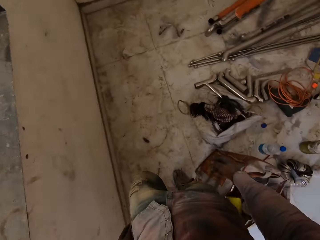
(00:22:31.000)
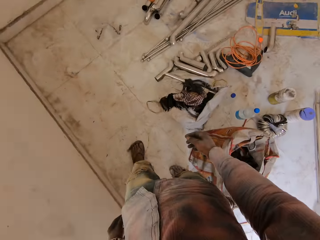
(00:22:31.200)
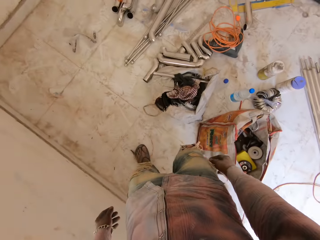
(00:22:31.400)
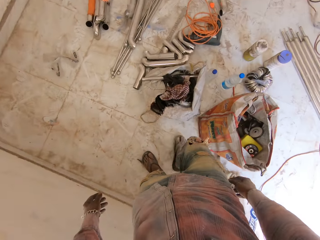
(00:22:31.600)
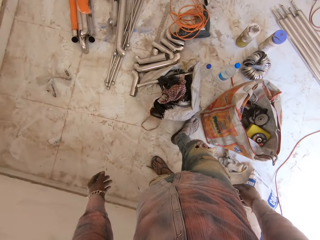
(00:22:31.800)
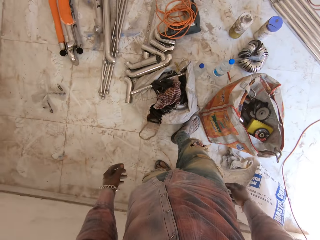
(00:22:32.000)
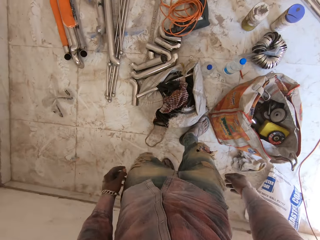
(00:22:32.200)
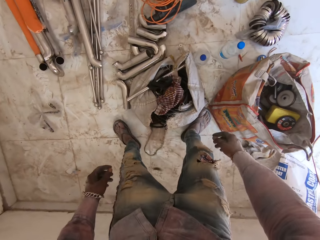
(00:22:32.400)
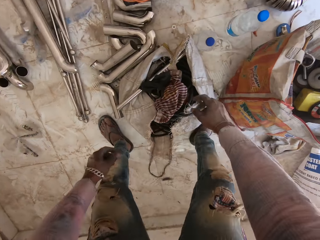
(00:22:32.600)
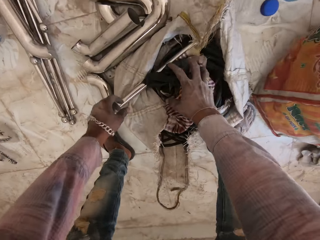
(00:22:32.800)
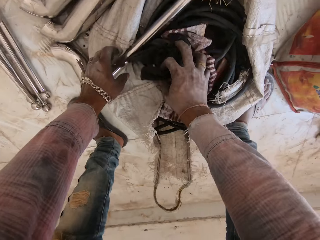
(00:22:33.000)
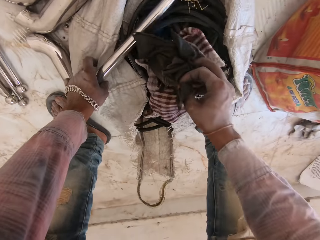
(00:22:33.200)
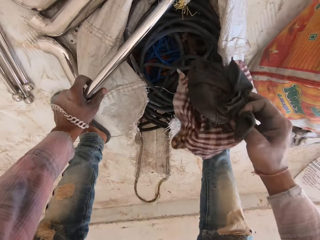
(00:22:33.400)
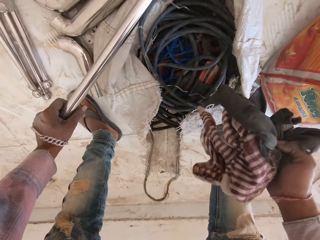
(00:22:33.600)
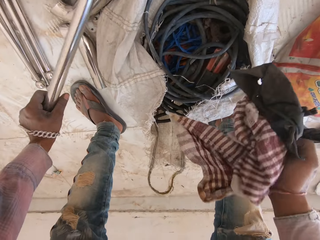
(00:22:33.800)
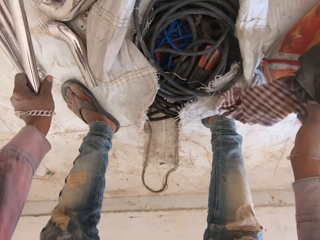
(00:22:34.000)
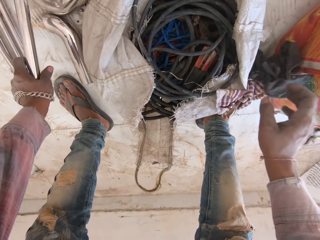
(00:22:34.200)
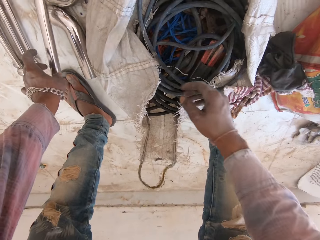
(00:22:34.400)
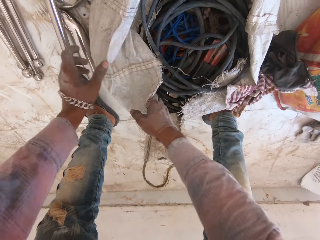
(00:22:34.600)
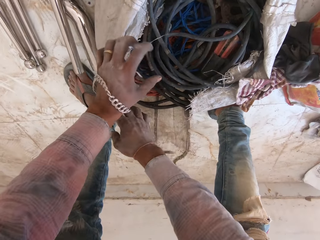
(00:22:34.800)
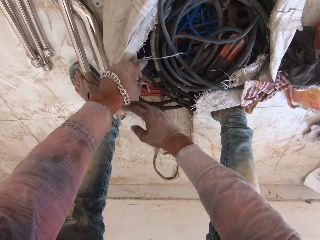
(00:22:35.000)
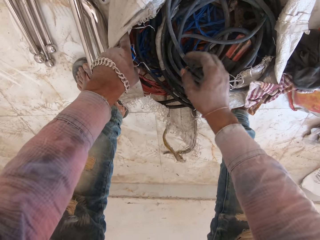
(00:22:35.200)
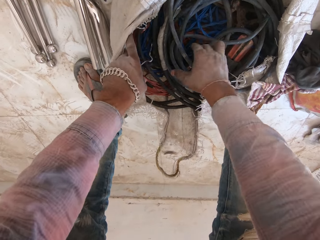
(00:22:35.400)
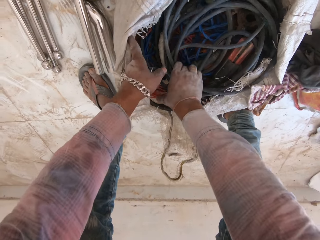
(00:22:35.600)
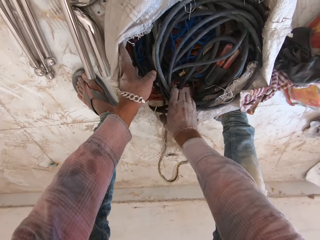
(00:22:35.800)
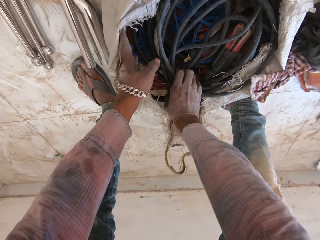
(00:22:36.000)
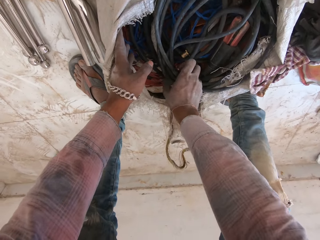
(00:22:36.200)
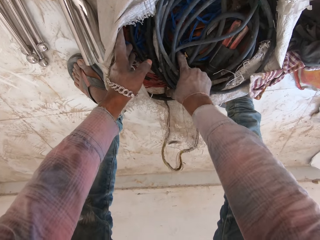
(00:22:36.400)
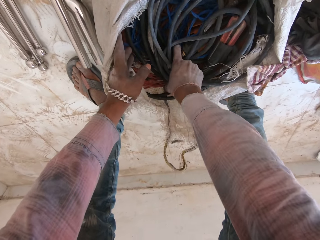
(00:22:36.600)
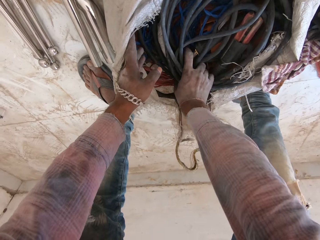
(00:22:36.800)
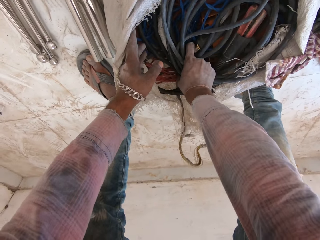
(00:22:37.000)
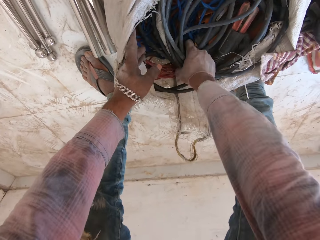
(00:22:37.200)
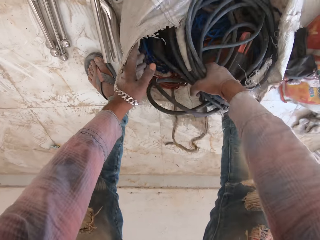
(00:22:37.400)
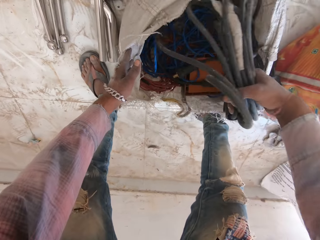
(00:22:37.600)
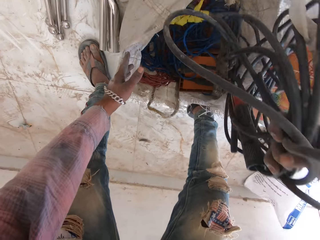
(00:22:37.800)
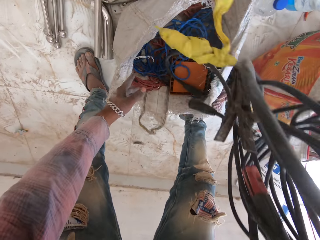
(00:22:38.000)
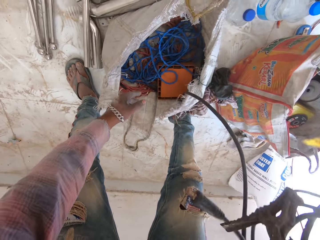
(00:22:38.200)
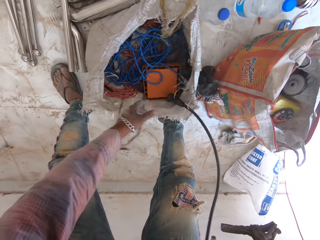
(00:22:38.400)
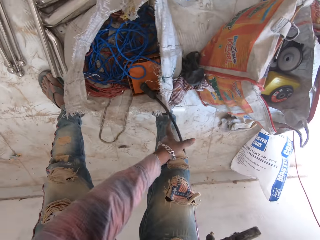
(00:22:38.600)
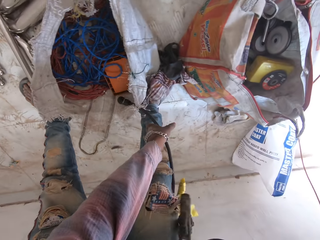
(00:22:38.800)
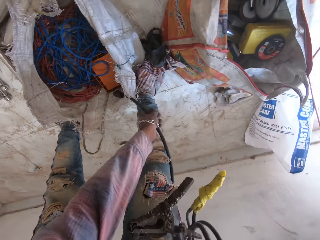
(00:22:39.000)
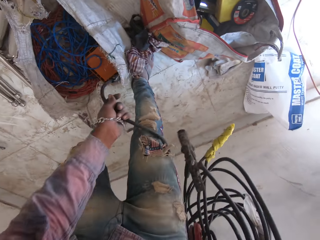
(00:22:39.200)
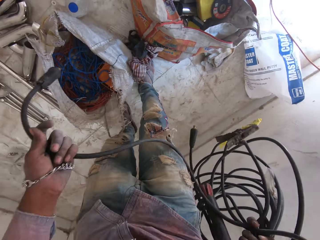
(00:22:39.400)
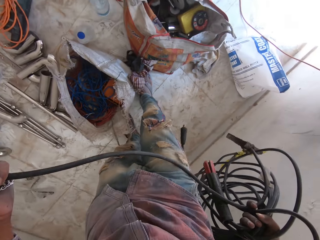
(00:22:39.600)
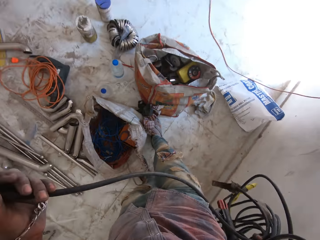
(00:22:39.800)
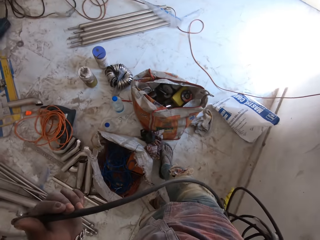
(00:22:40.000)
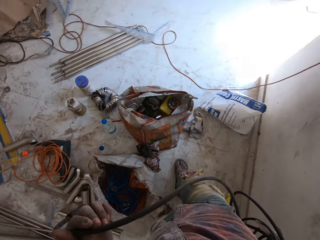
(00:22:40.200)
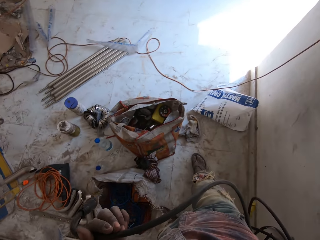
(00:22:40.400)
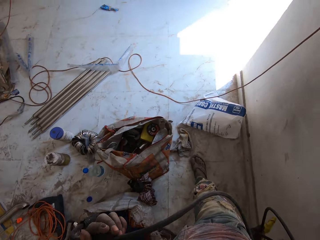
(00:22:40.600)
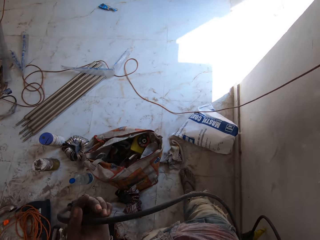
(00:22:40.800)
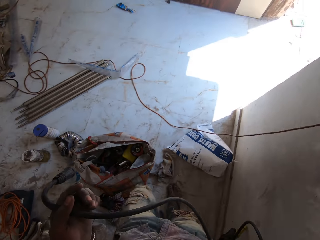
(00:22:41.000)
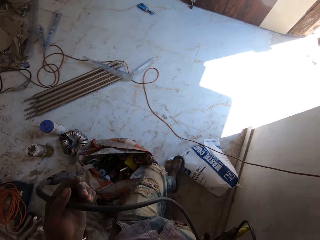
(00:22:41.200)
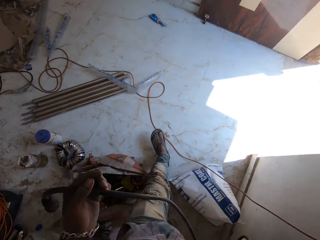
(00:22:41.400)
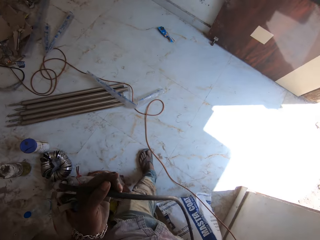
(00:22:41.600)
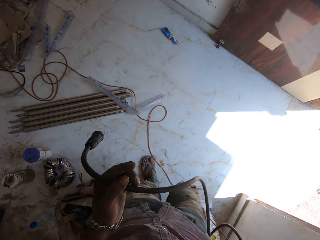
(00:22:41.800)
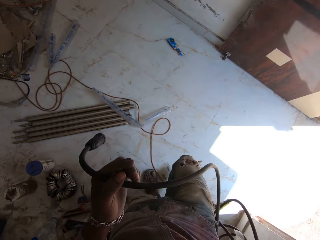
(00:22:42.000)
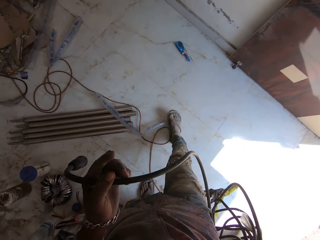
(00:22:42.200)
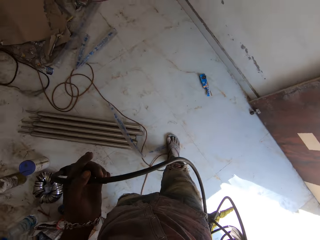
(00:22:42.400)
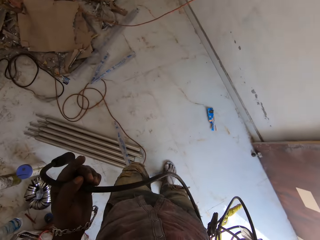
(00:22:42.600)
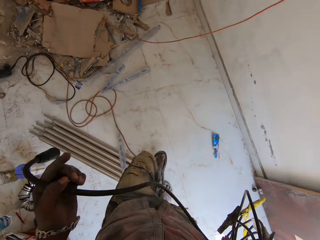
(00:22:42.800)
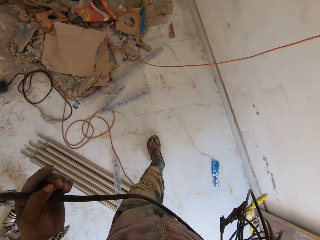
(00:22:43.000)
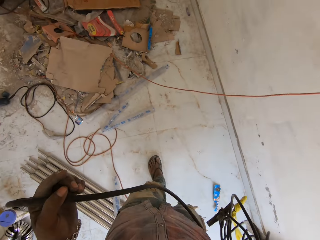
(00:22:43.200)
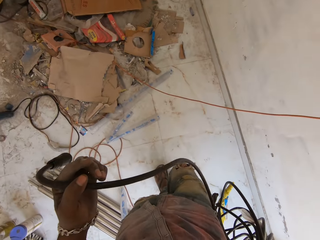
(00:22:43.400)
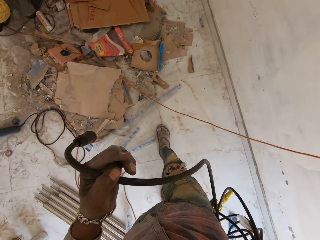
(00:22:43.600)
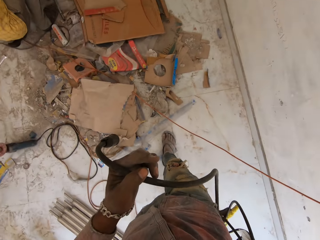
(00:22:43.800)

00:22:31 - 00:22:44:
The camera wearer picks up towels. They pick up a metal. They search for something in the bag. They drop the towels on the floor. They drop the metal on the floor. They open the sack. They pick the black cable from the sack. They hold the cable. They walk around the house.

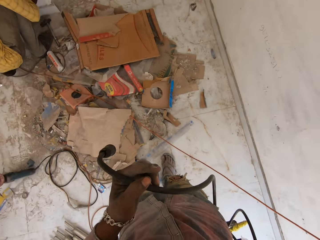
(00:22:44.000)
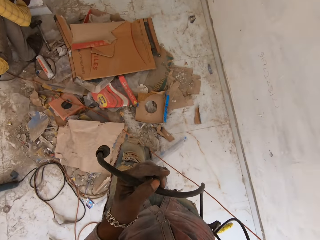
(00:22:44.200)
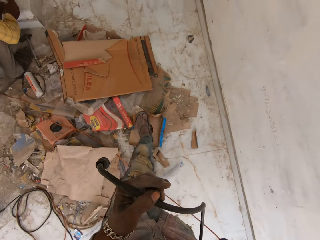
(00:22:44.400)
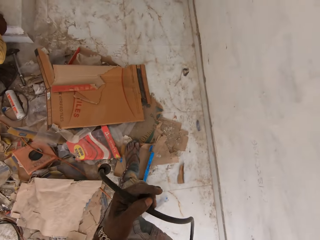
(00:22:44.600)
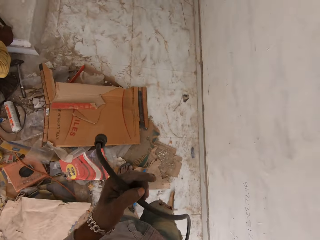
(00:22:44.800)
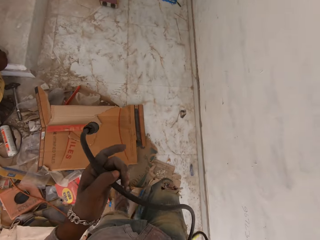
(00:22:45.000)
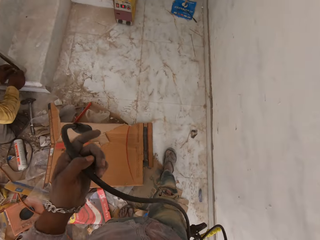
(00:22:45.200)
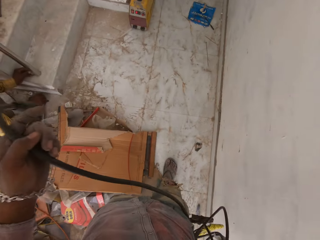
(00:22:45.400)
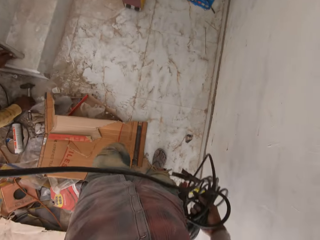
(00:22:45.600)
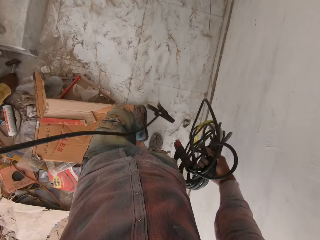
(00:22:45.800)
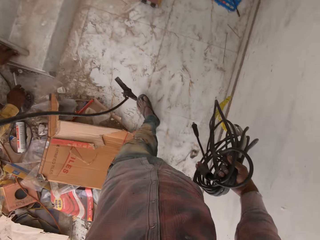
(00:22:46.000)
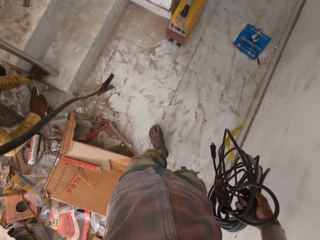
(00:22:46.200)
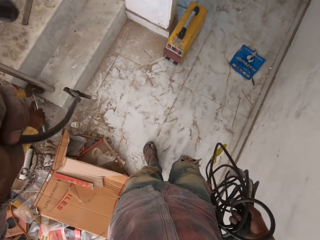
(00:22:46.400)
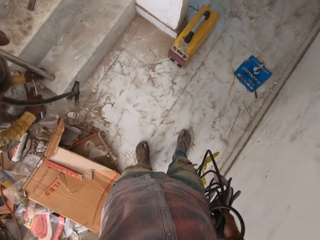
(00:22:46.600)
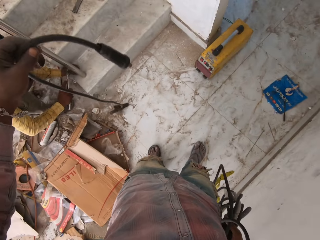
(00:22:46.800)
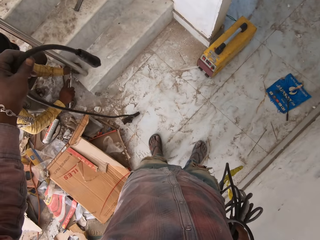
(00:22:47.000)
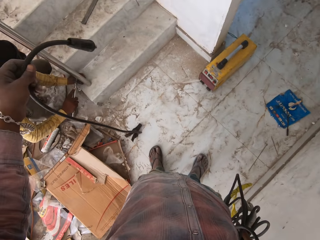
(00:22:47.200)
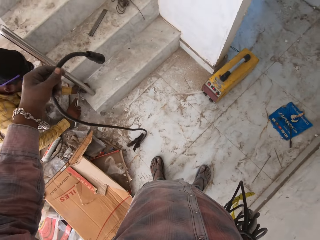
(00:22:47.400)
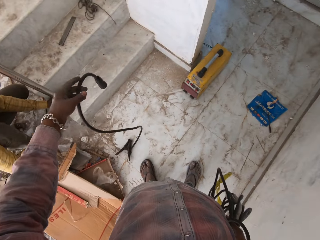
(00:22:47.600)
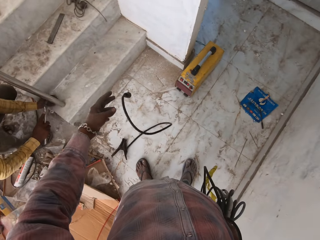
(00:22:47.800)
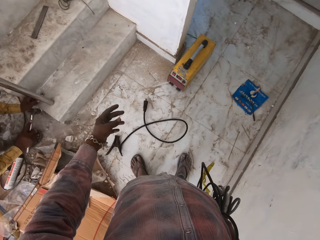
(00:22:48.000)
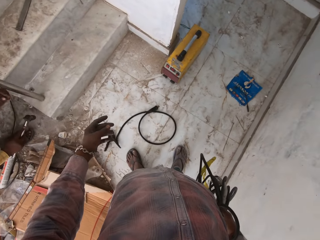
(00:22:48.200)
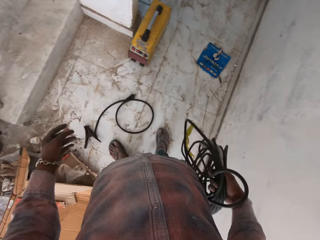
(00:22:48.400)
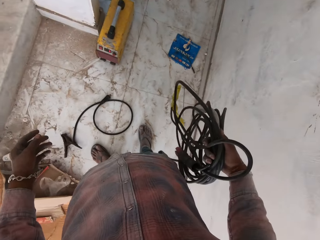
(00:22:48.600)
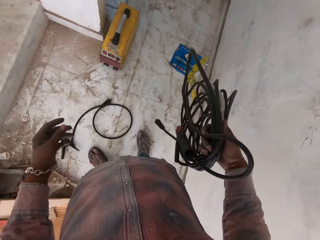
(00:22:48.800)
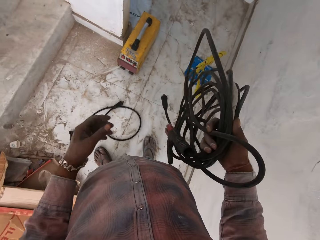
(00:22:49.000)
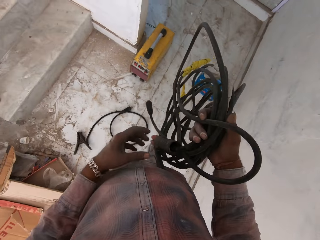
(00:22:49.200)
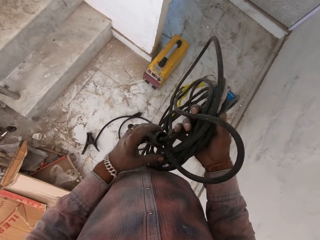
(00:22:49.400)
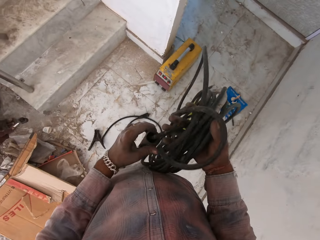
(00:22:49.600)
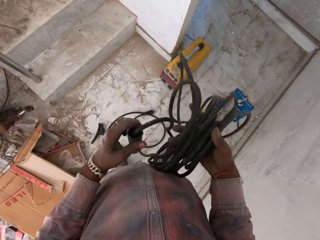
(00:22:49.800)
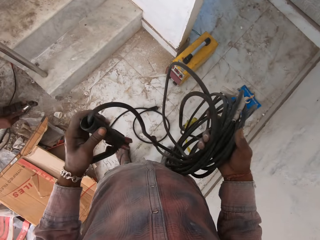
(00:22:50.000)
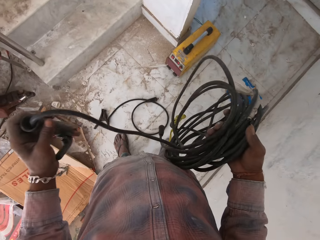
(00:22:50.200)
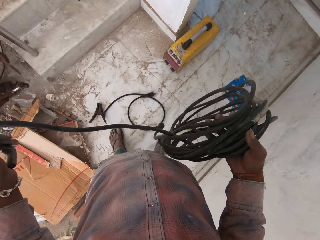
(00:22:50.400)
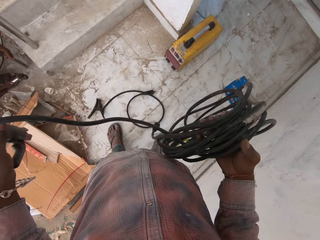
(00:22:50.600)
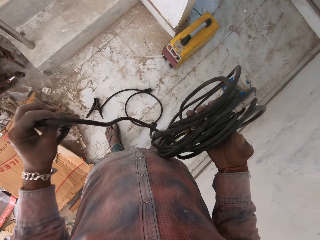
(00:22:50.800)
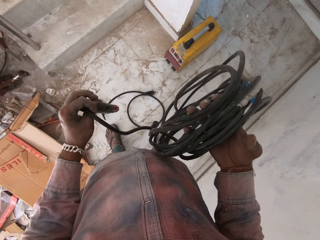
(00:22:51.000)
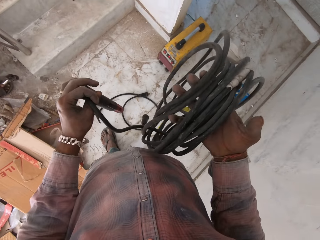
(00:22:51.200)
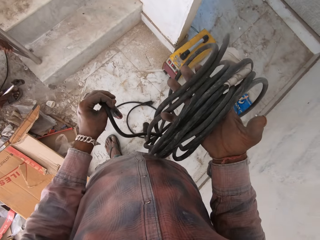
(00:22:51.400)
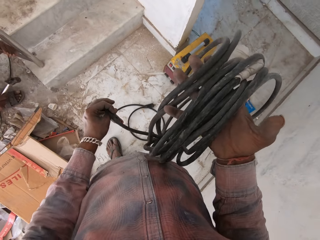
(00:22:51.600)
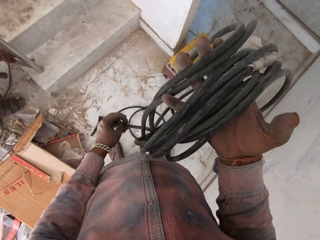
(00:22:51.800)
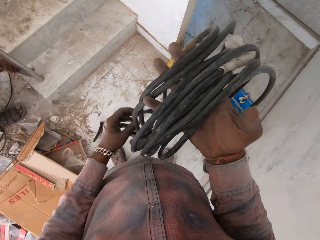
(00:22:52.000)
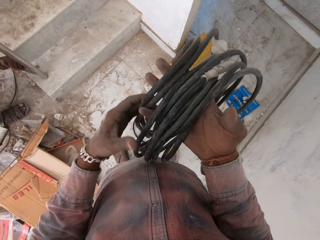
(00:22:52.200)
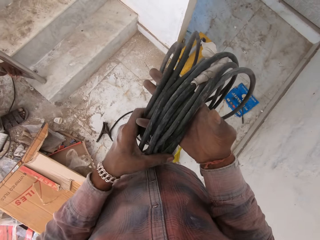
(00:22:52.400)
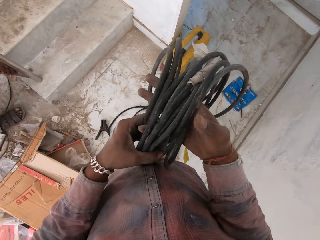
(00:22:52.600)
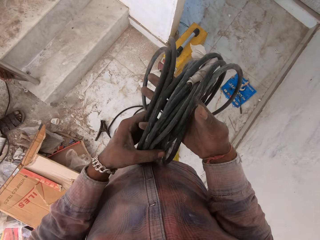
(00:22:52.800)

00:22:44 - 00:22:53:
A man picks up a hammer. He hits something with the hammer. The camera wearer drops the hammer. They drop down a wire. They hold a cable with both hands. The man picks up the hammer. The camera wearer looks at the wire. They unroll the cable.
